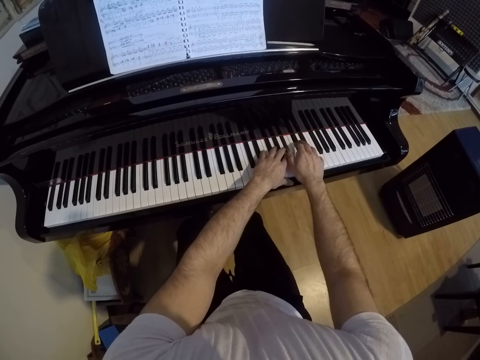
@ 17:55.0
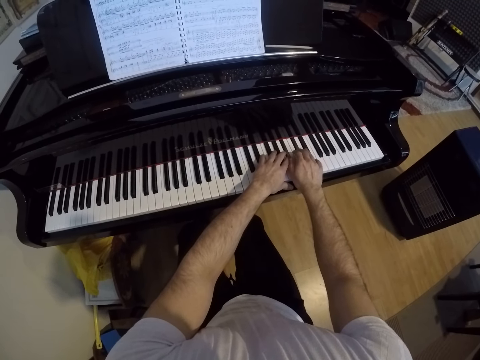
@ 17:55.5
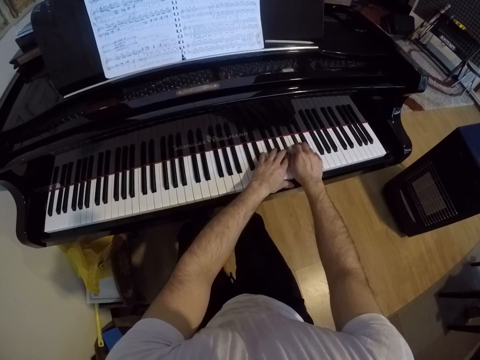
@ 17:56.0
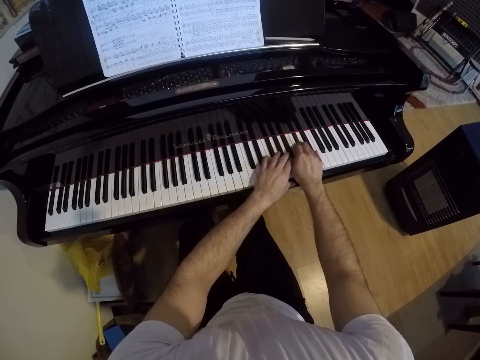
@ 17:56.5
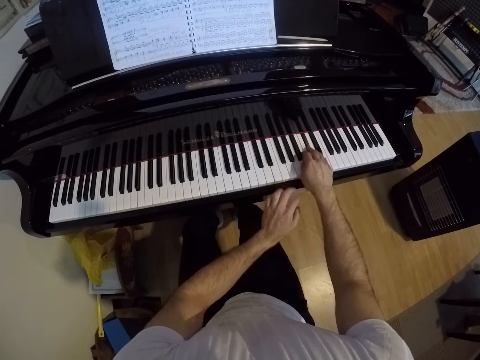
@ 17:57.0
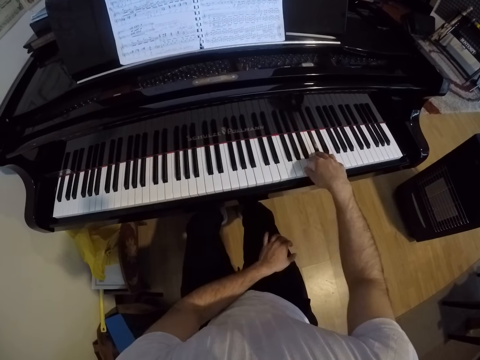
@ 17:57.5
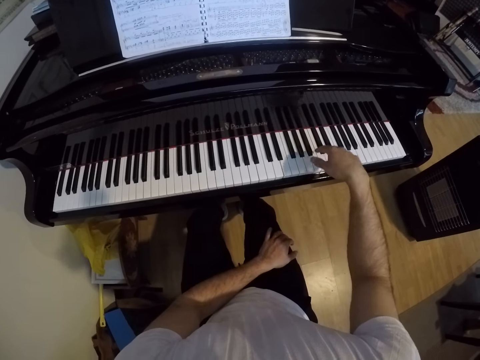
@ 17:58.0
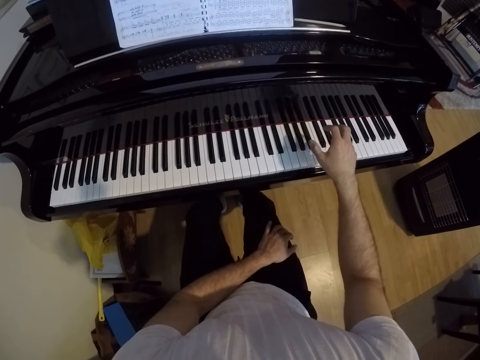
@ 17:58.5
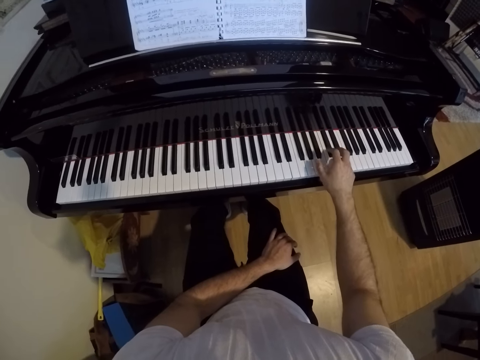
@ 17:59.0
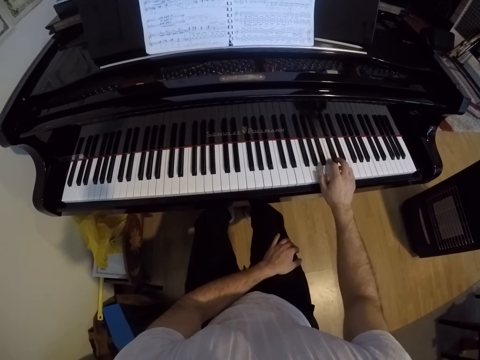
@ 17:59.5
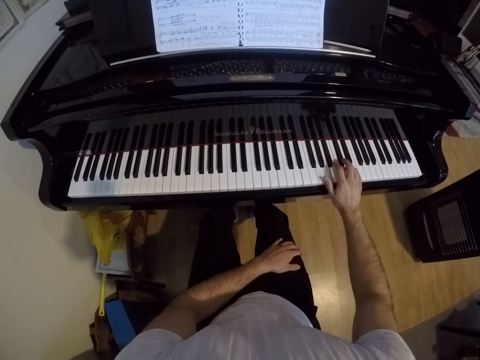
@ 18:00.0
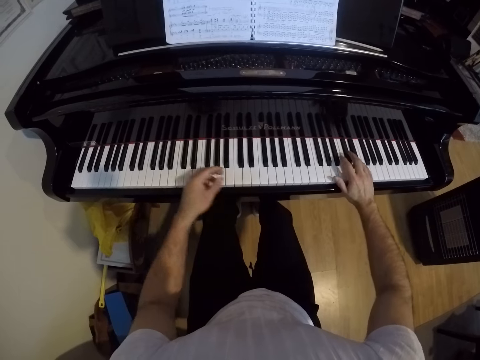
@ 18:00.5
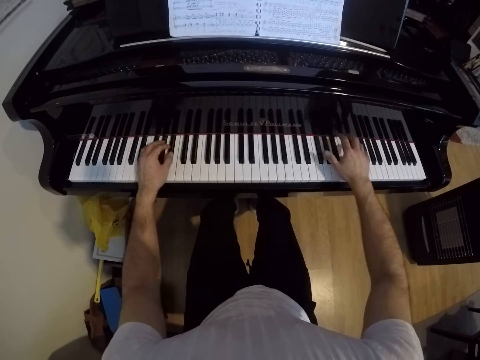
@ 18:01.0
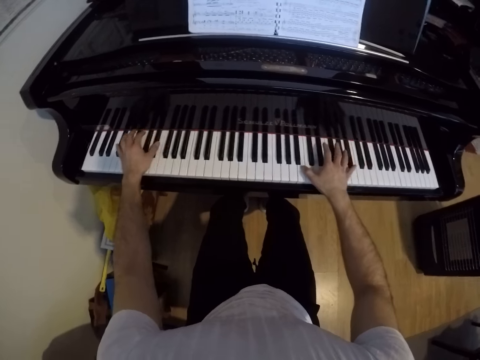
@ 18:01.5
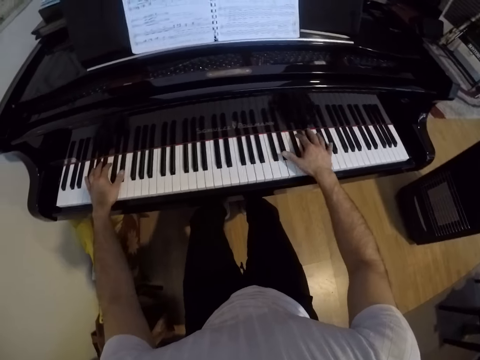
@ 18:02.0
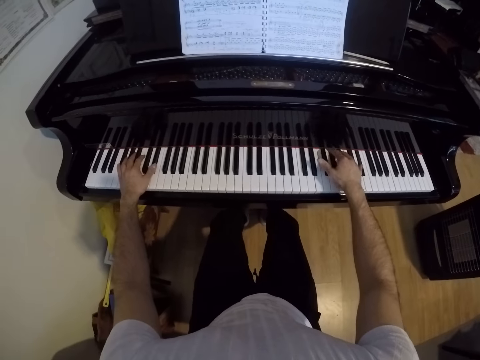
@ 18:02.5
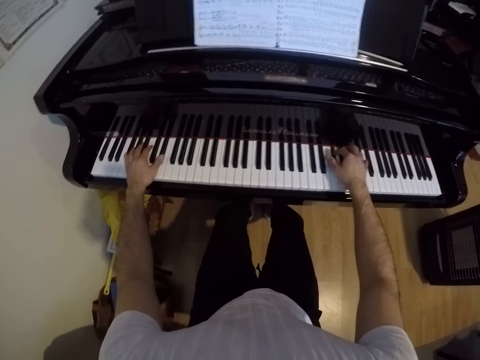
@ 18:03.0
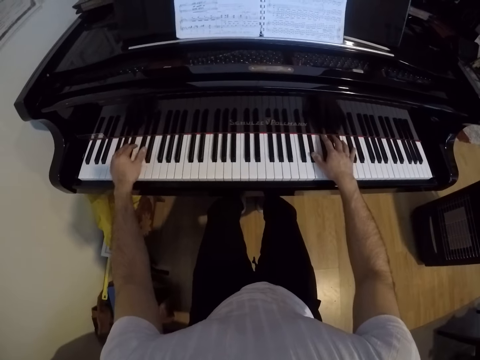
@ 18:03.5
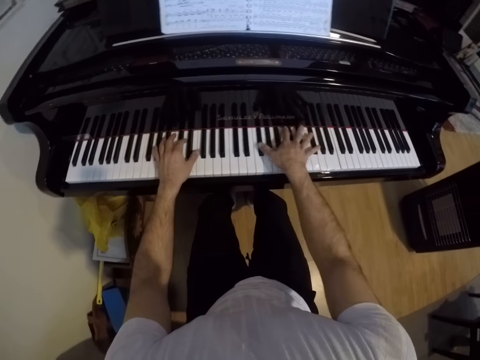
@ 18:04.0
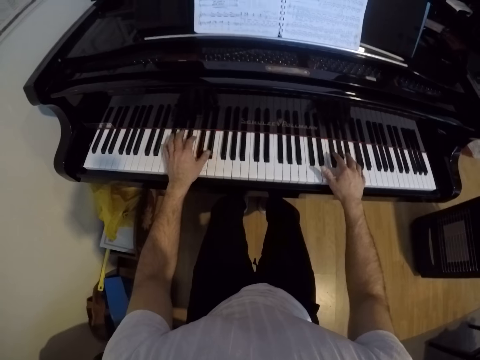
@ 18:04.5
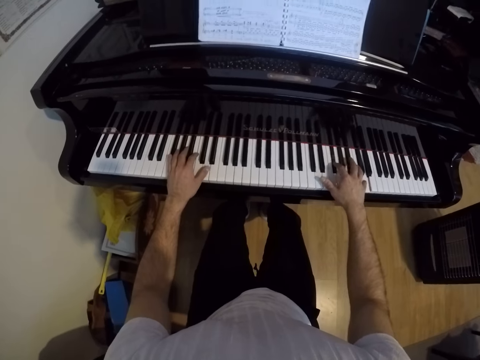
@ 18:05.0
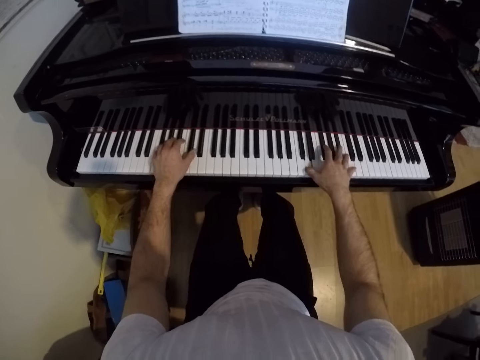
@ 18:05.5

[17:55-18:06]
The camera wearer plays the piano with his right hand. He puts his hand on his lap. He plays the piano with both hands.

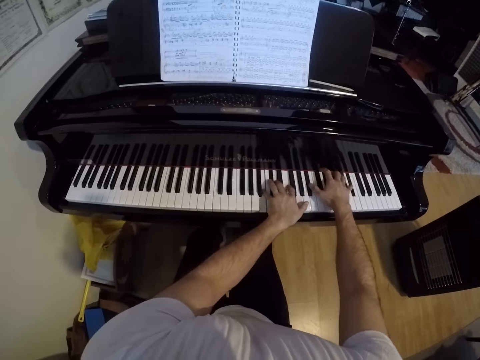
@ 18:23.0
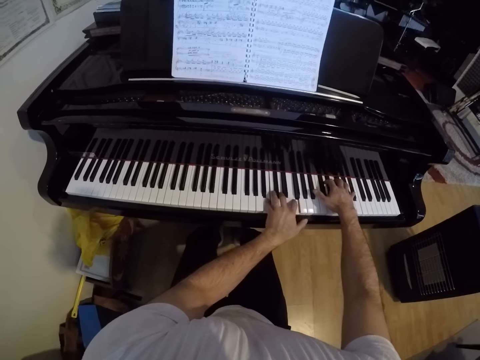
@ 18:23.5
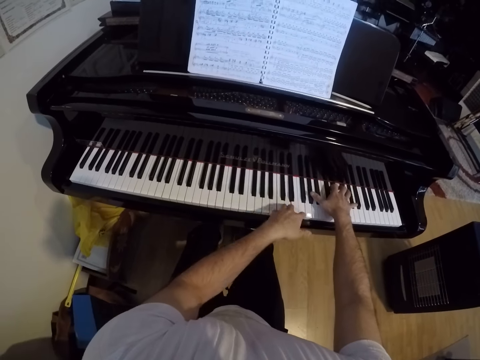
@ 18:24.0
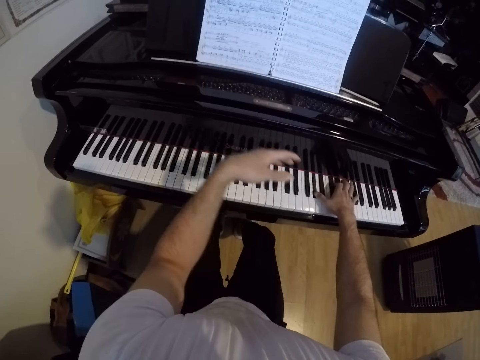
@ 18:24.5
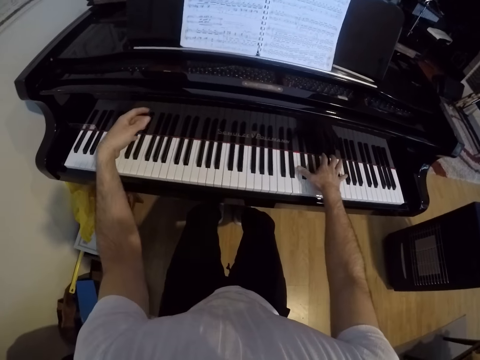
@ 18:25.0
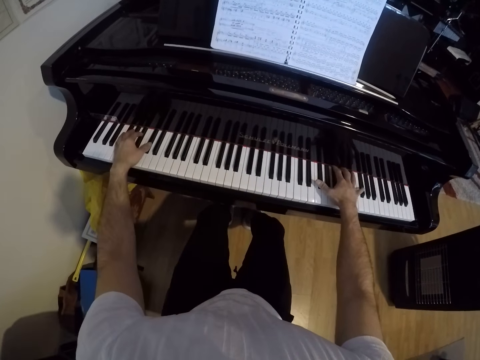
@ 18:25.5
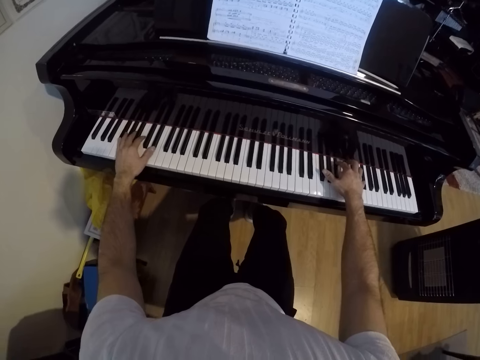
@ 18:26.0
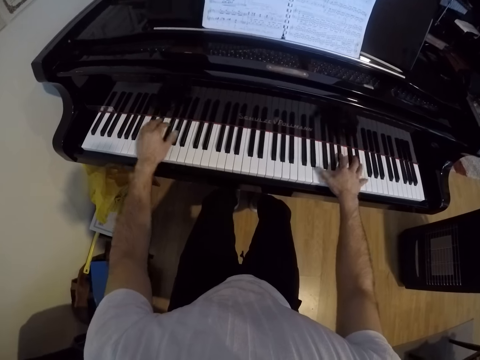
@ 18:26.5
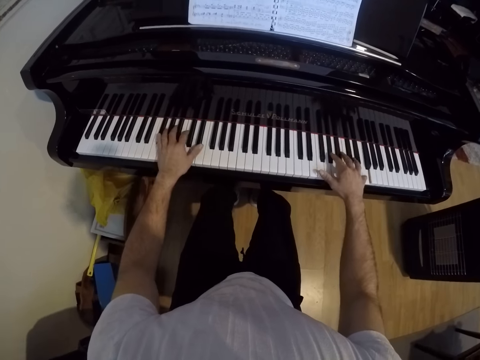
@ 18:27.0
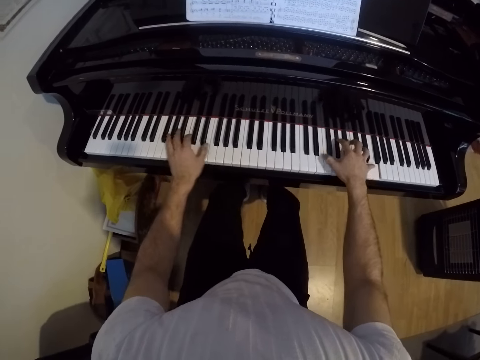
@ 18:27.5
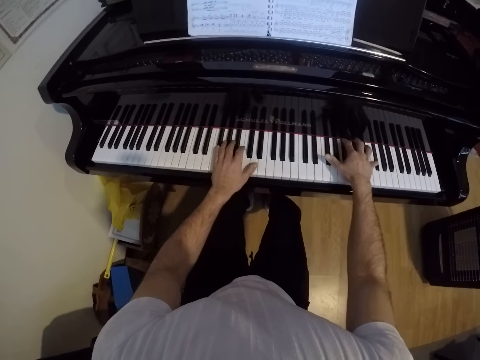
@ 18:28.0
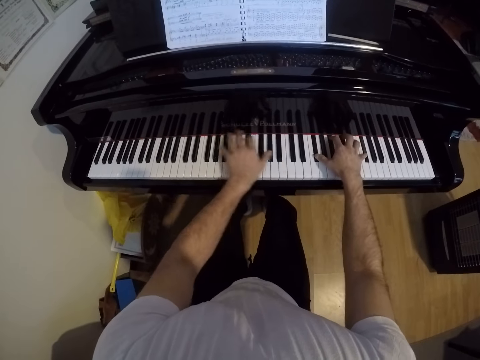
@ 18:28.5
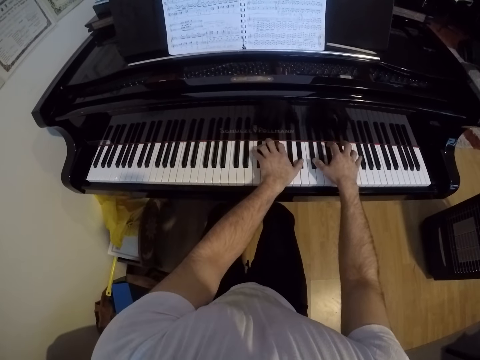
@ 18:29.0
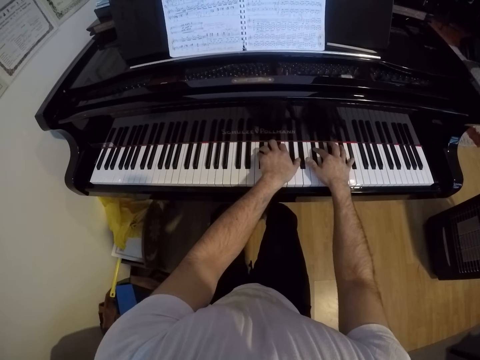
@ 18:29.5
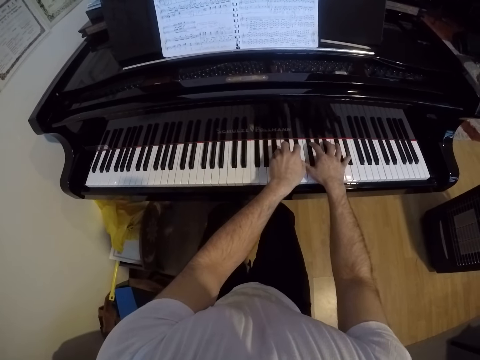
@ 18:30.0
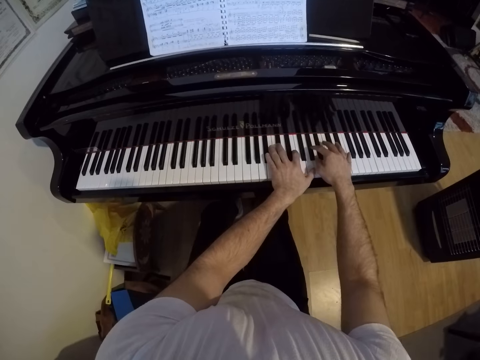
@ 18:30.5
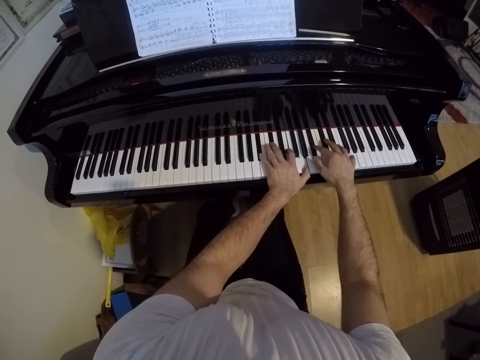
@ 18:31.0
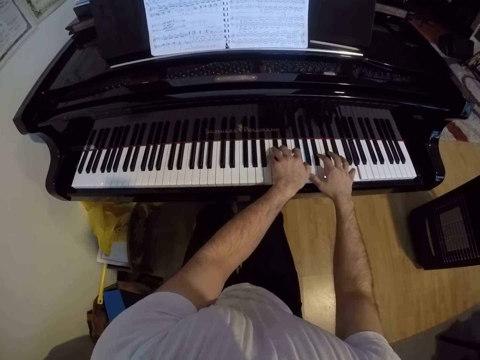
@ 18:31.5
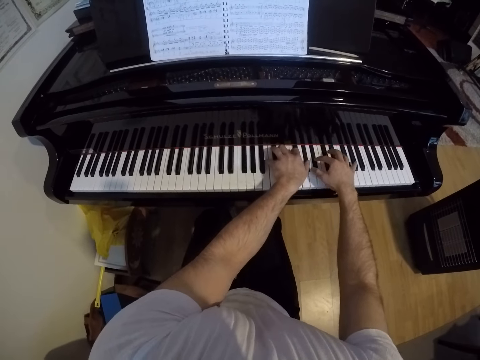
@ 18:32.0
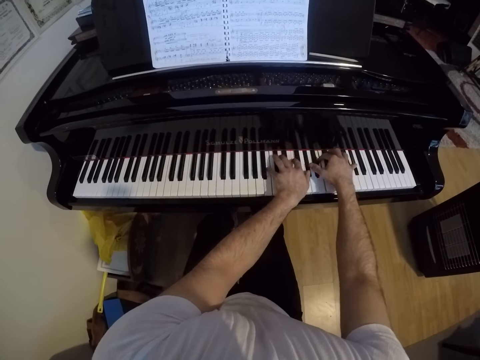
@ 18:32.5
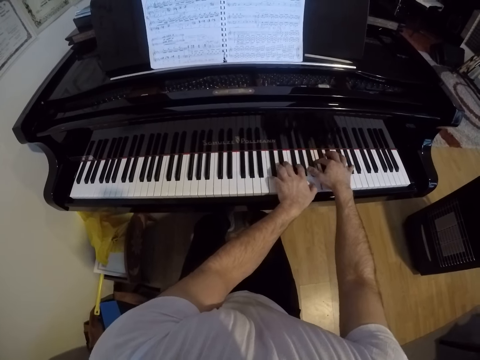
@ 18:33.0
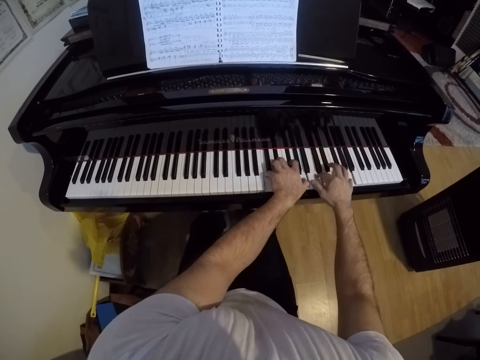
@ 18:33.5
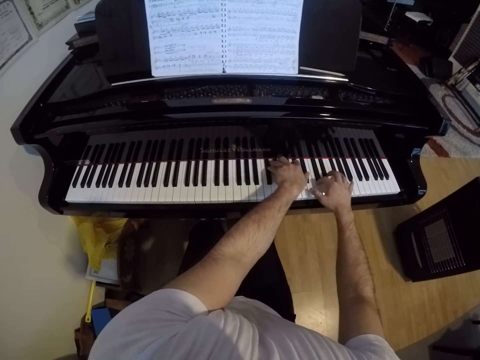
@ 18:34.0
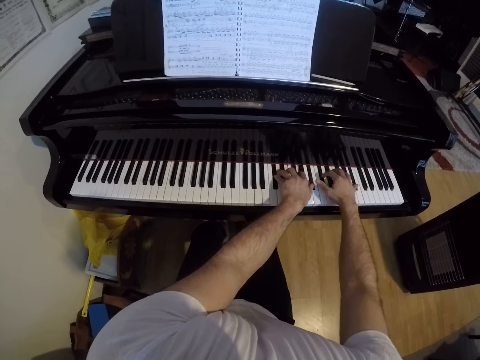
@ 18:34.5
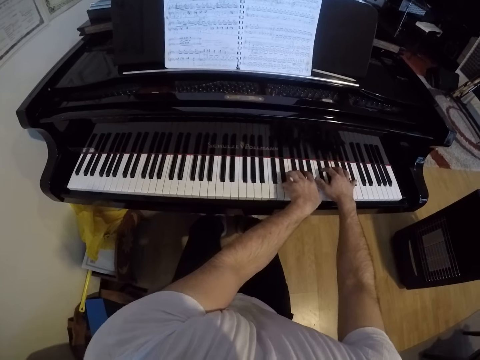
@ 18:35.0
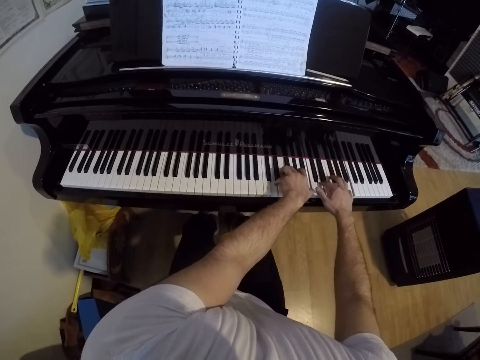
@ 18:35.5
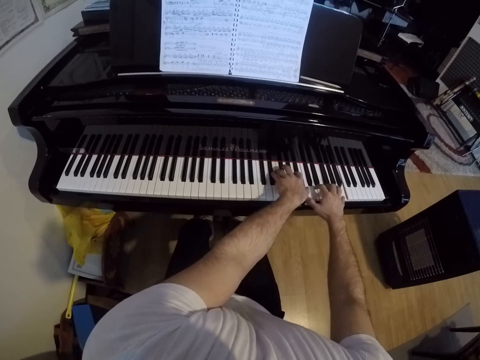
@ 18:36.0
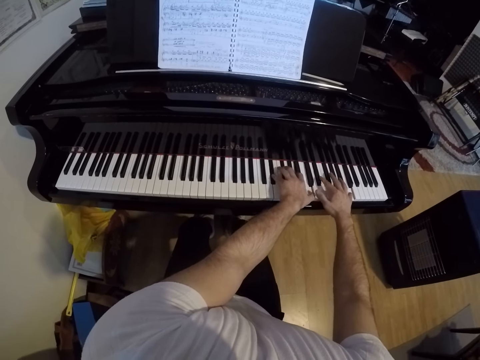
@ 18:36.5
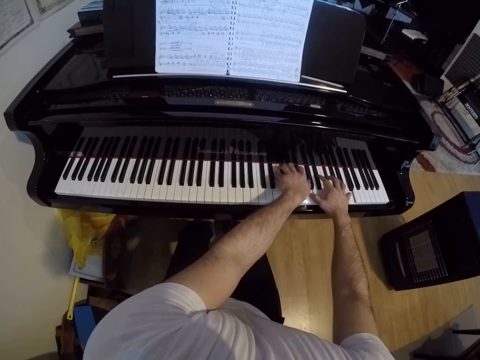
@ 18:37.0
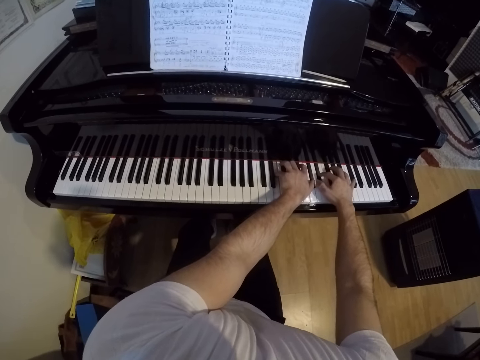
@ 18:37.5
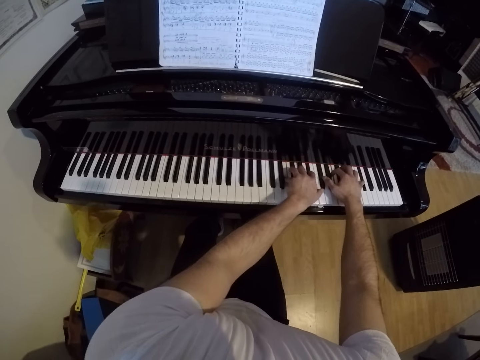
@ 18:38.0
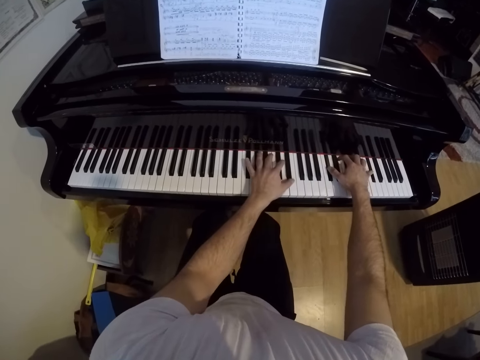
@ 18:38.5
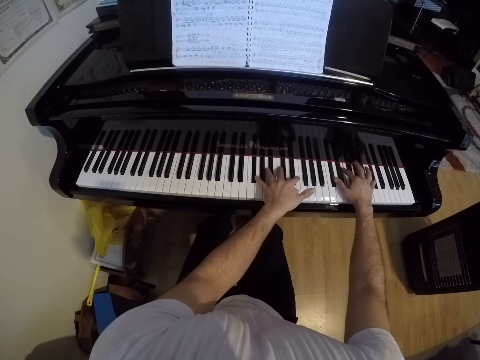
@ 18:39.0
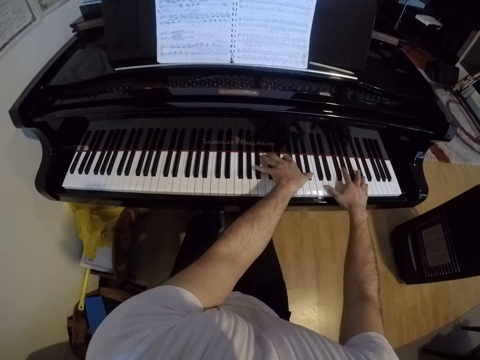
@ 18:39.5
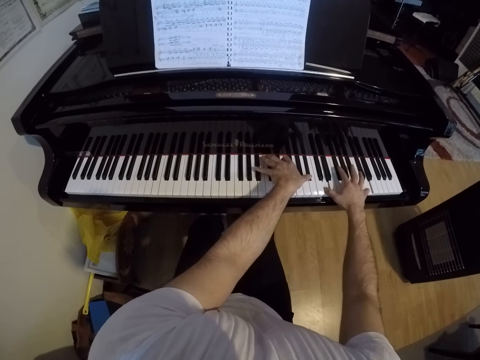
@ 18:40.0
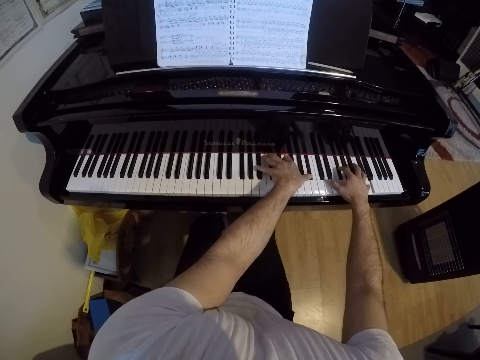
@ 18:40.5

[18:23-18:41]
The camera wearer raises a hand. They play the piano.
